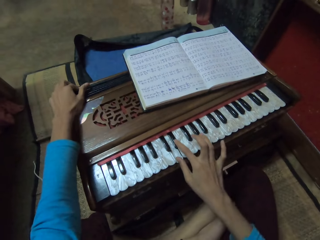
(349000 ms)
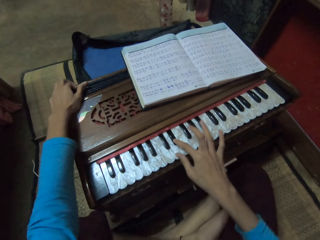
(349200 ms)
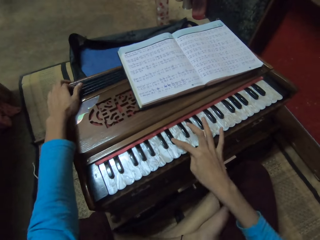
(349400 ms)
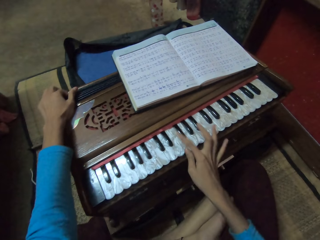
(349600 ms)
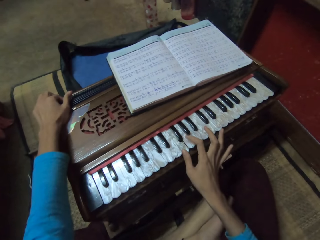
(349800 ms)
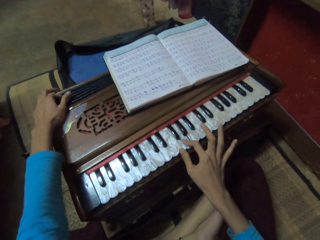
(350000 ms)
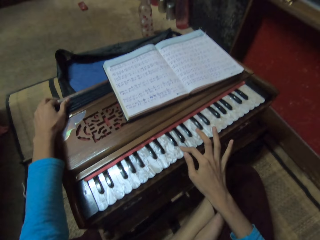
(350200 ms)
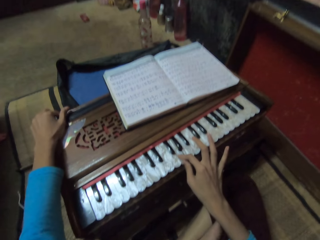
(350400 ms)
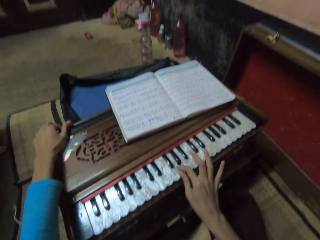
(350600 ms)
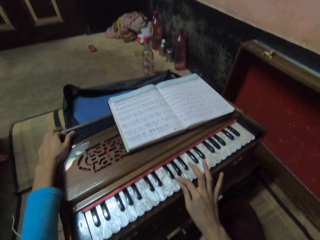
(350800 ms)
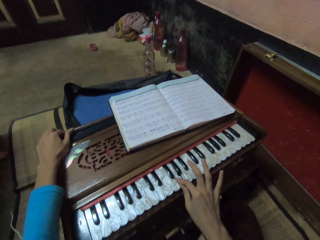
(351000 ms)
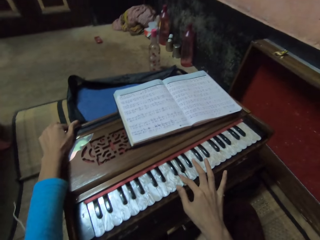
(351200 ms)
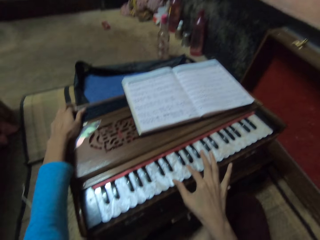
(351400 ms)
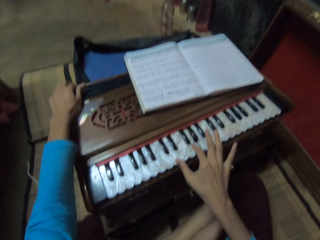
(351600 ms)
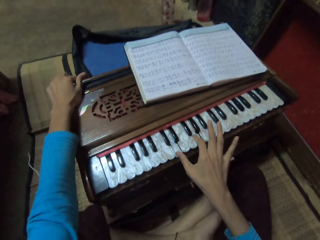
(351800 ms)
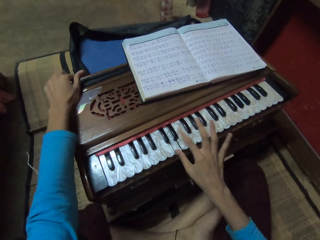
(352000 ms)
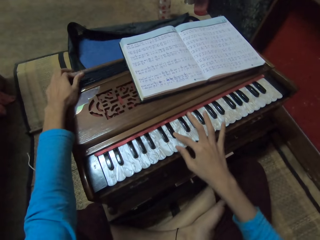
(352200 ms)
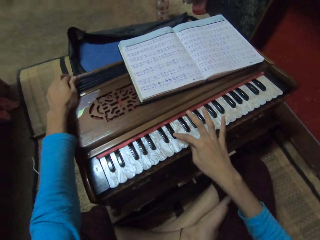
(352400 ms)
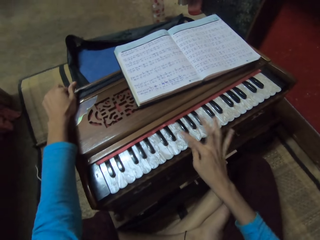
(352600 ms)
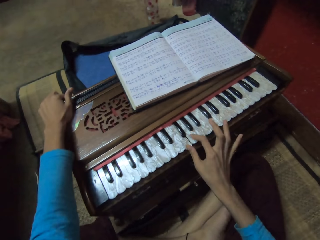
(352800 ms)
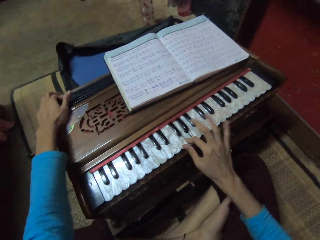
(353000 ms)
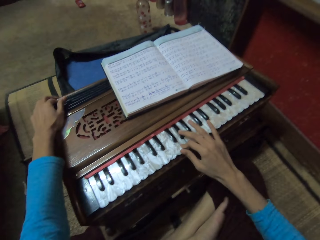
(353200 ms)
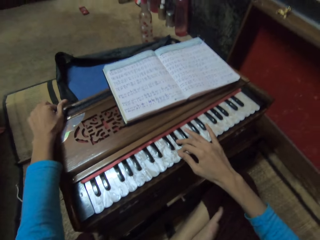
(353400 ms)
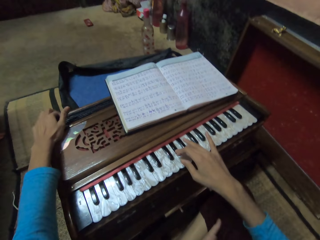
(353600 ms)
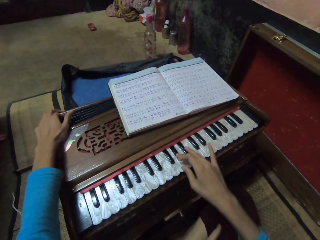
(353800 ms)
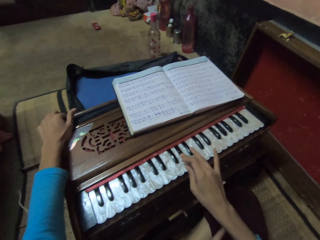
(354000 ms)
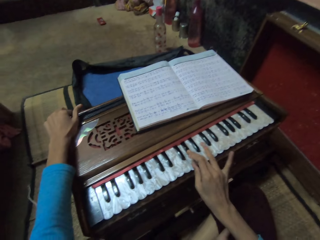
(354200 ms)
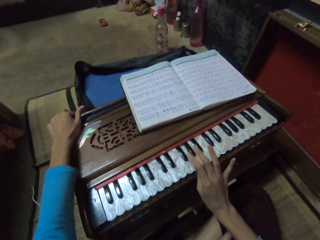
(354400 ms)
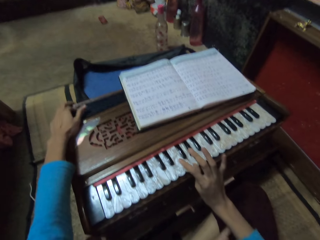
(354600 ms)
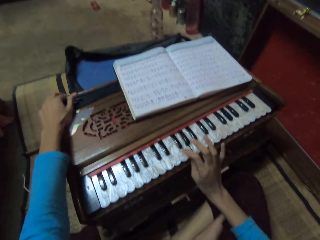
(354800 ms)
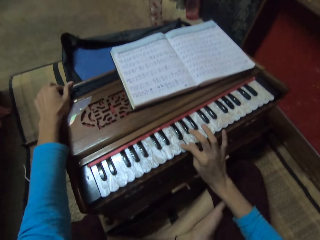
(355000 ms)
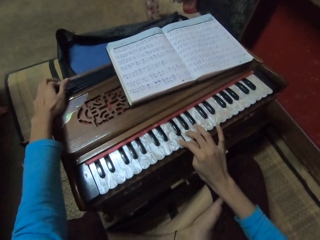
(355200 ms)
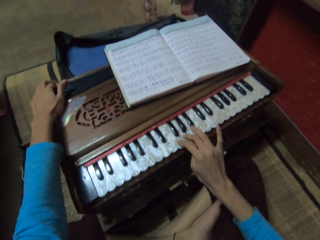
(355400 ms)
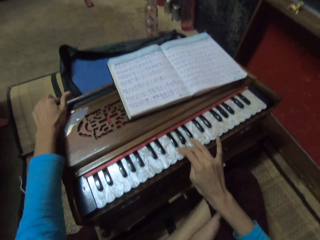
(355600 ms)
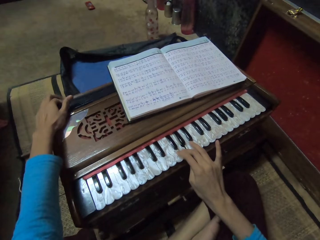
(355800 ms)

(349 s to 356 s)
The camera wearer plays the musical organ with both hands.

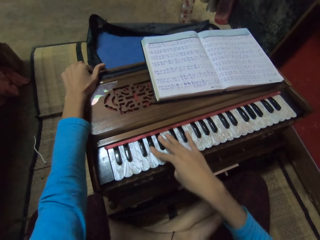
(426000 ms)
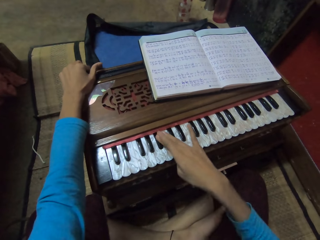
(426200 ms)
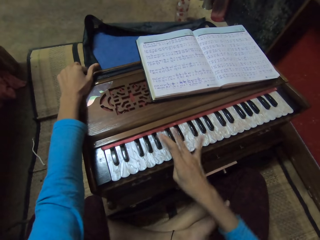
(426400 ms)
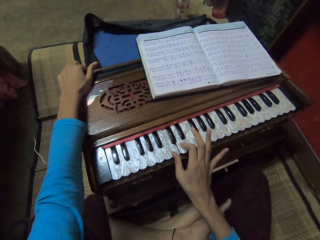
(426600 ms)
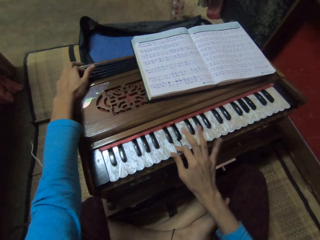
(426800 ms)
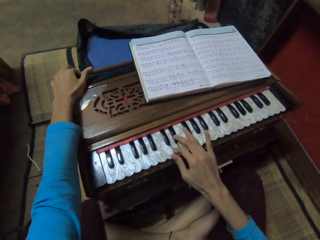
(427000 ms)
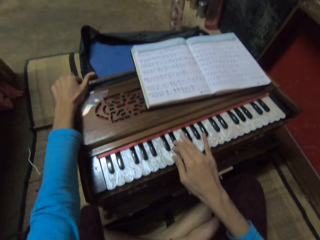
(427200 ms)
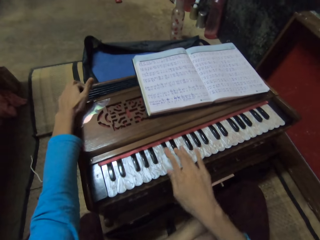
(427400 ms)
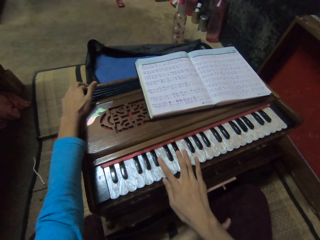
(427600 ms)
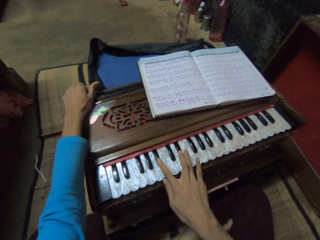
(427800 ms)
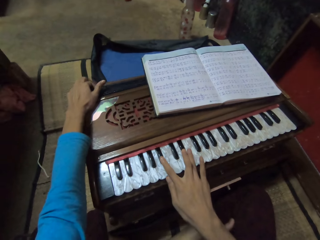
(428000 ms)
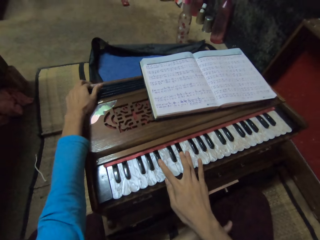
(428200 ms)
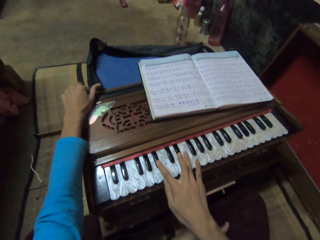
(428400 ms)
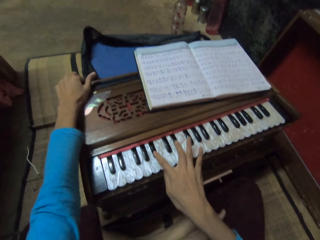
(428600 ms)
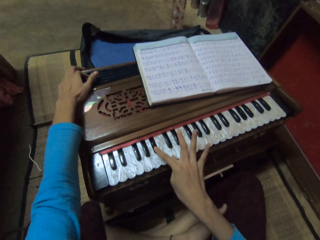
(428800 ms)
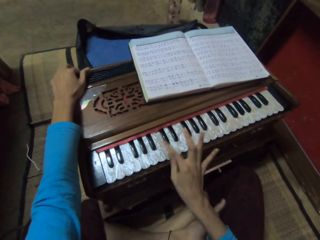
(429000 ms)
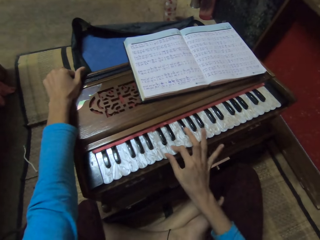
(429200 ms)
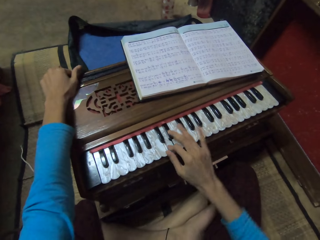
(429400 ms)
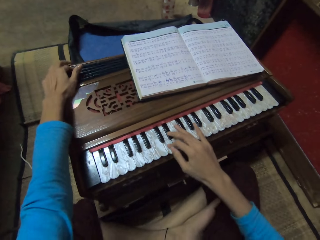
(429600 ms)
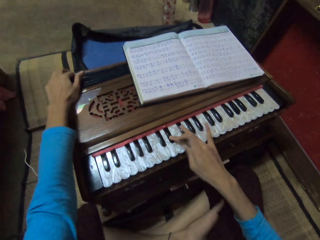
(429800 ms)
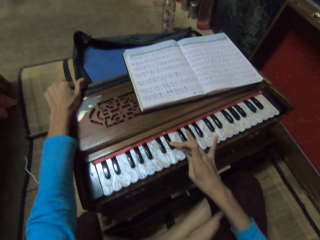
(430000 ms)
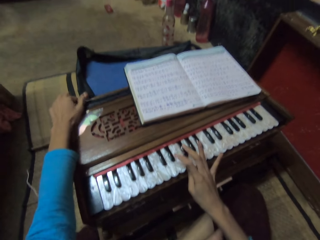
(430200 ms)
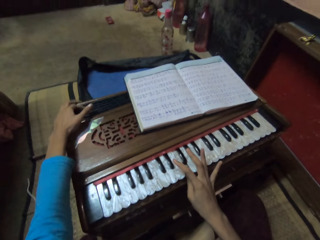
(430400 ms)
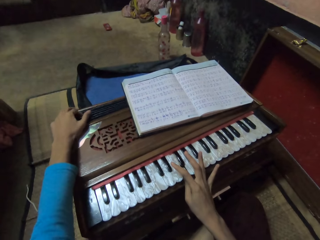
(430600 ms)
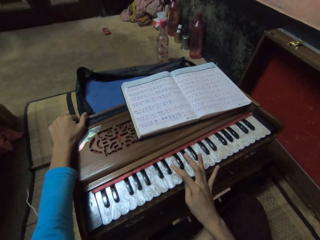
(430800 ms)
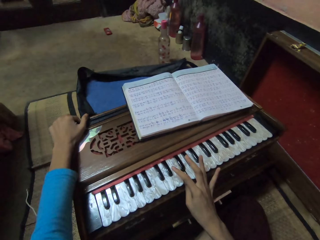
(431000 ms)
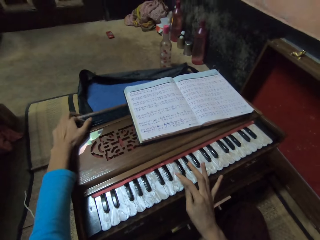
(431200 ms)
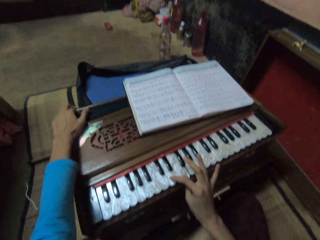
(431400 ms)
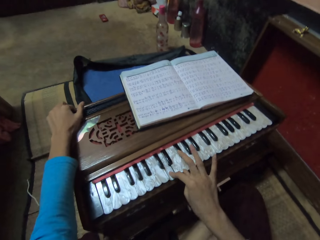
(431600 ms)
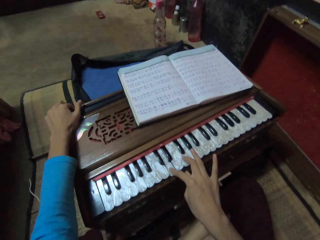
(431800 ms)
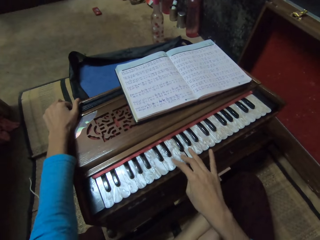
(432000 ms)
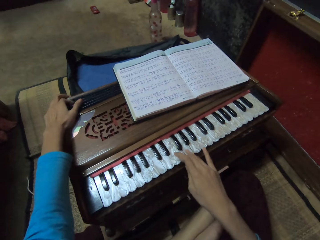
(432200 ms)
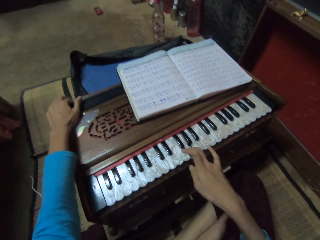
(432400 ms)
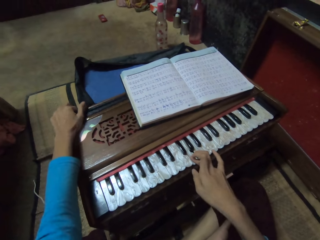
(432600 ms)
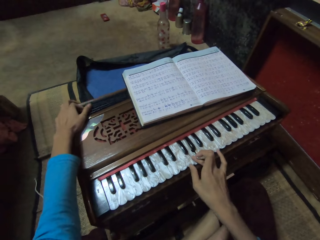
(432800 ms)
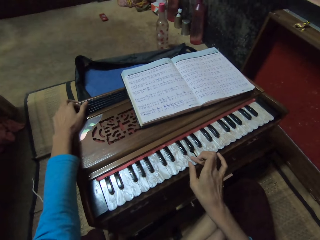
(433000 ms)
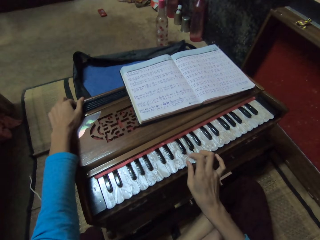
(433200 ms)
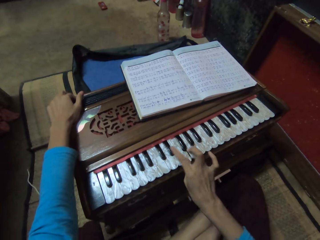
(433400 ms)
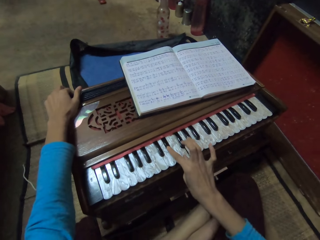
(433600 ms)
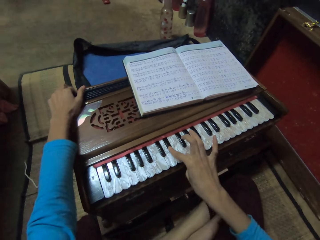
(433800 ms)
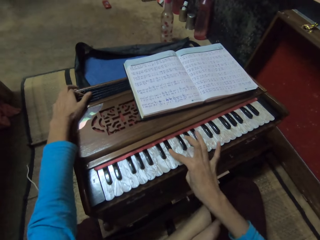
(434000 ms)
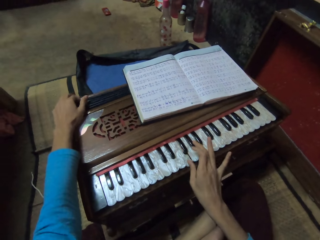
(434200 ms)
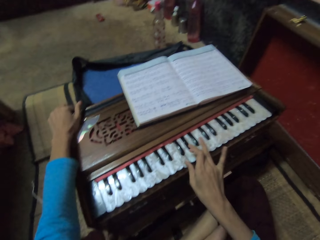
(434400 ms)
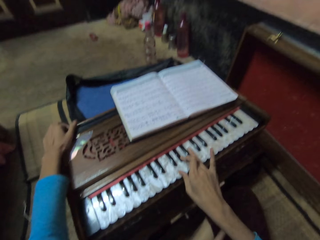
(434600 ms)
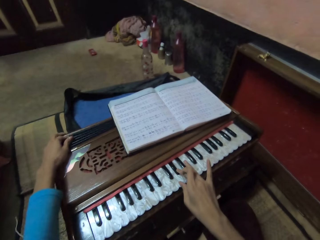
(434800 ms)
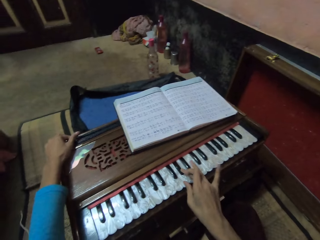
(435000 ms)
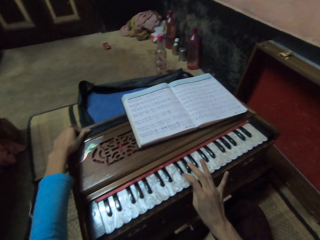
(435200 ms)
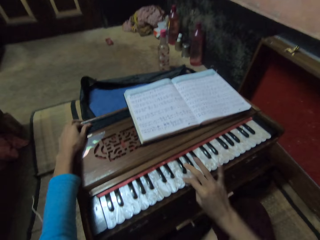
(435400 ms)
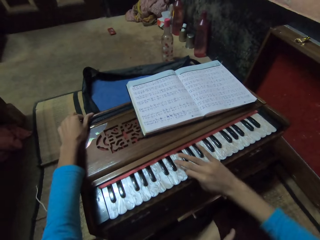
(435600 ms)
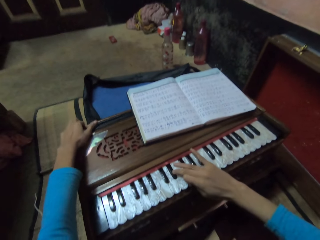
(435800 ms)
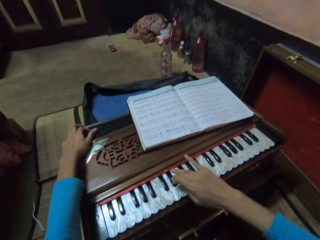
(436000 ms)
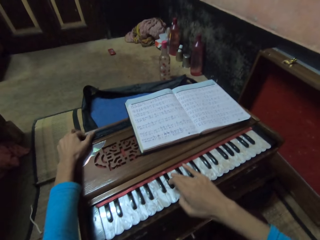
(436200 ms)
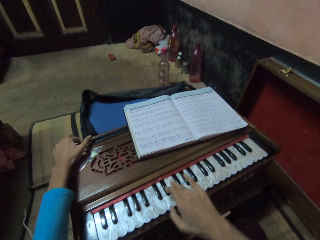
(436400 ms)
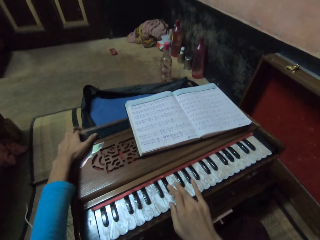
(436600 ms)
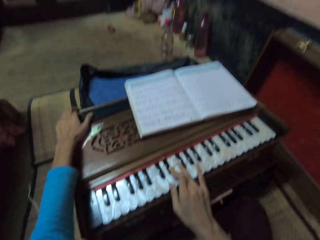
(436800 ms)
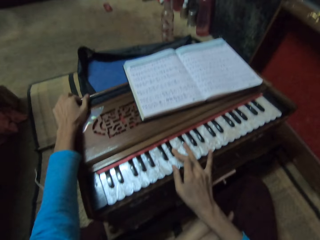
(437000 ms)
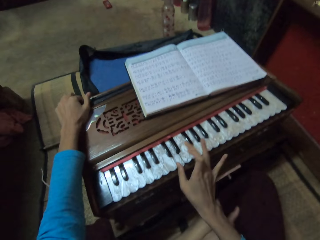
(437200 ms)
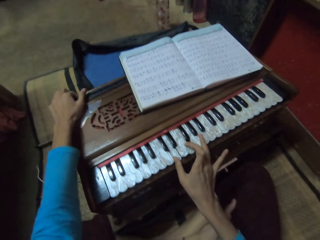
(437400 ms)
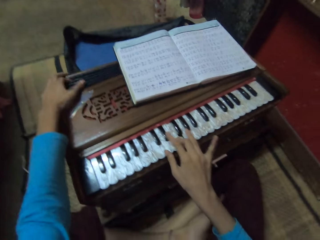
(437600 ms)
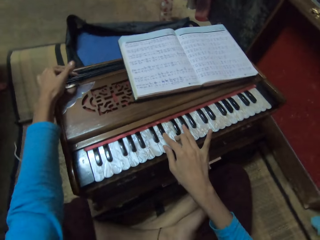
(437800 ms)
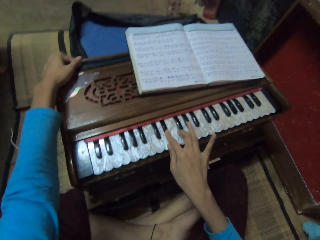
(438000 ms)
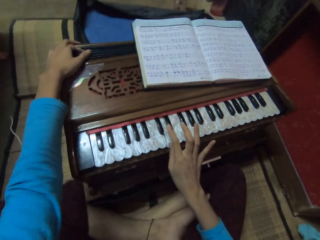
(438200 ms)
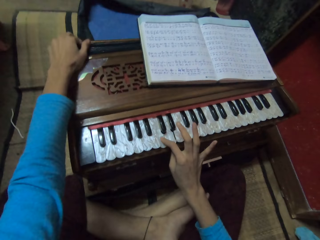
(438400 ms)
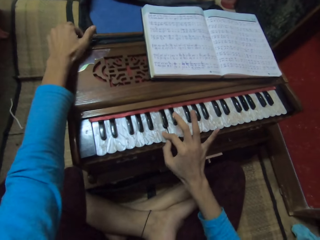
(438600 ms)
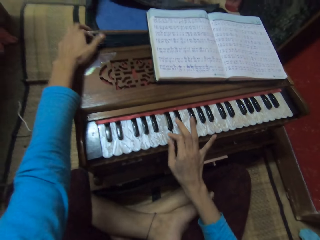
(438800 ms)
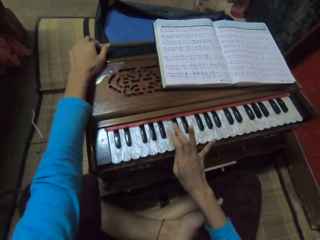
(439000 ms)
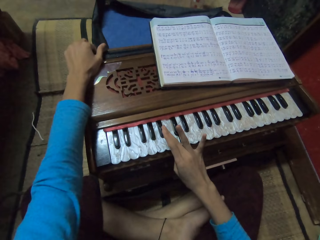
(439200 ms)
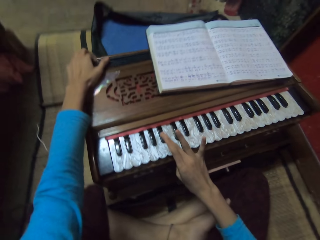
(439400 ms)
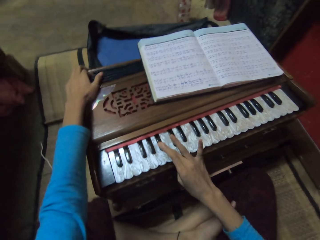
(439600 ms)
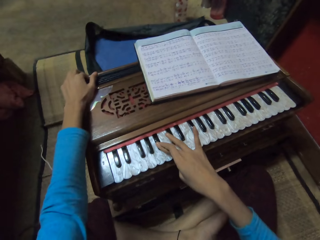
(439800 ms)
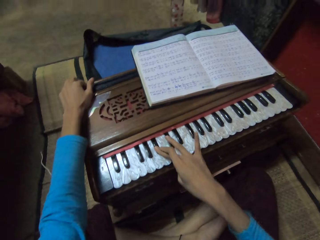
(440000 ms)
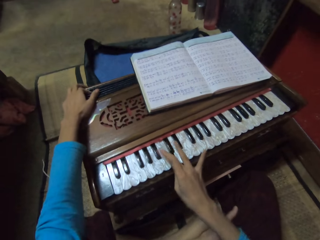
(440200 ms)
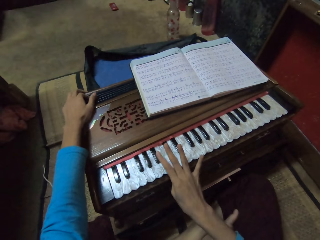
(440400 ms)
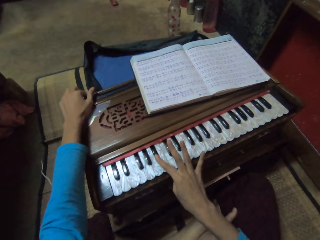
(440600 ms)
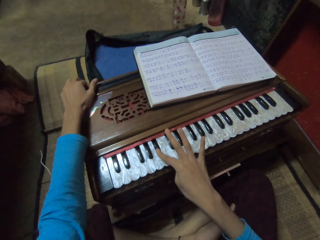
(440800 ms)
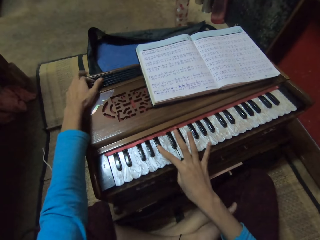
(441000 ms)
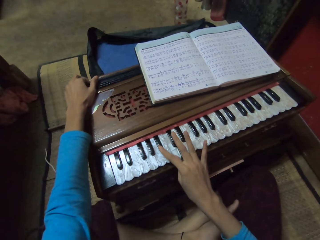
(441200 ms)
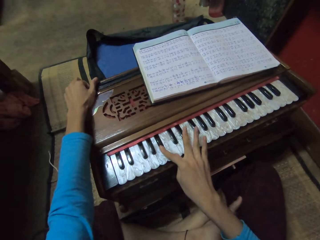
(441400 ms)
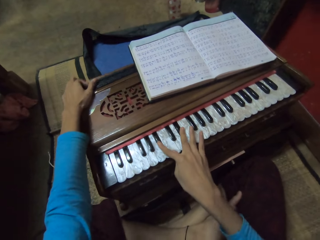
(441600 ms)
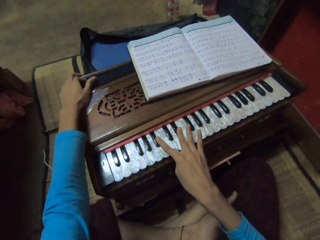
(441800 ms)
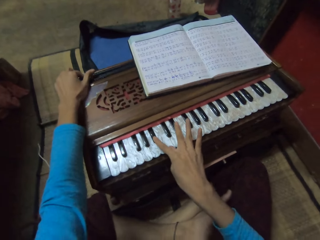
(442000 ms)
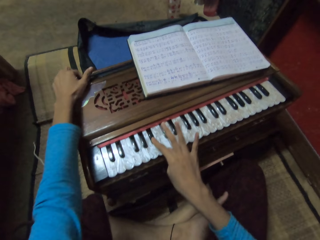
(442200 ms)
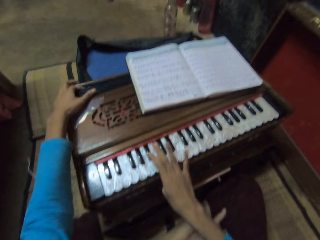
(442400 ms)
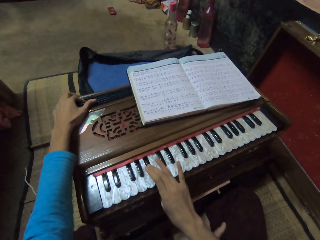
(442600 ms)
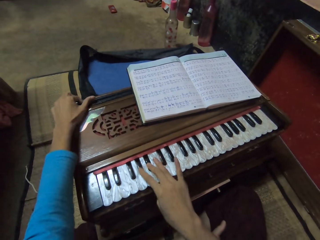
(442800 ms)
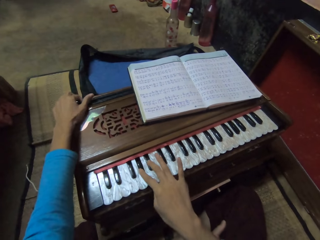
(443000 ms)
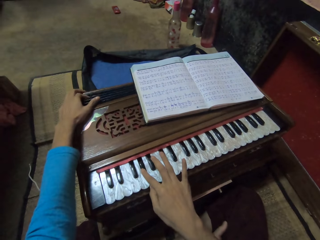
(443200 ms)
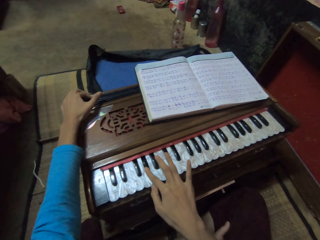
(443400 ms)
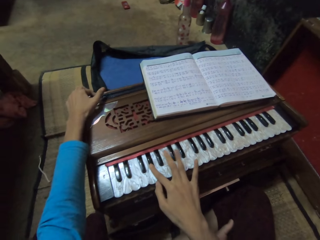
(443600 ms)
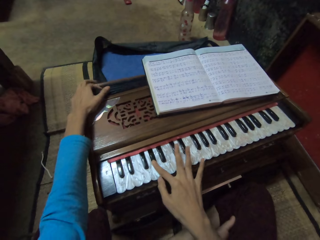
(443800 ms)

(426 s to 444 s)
The camera wearer plays the musical organ with both hands. They stop singing. They play the musical organ with both hands.
